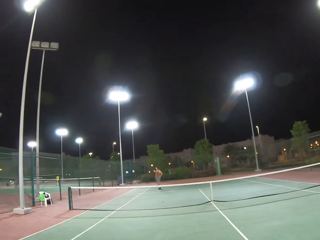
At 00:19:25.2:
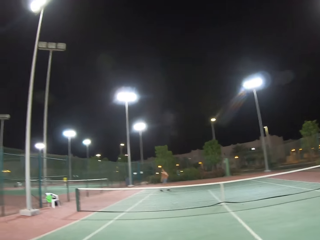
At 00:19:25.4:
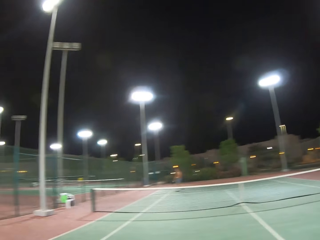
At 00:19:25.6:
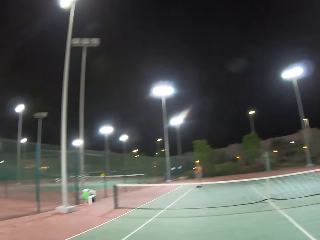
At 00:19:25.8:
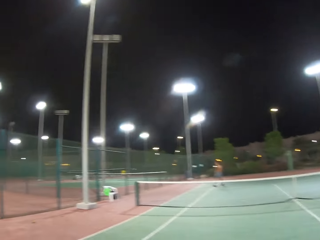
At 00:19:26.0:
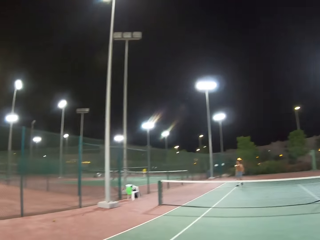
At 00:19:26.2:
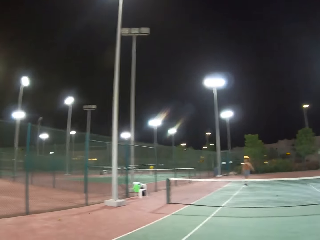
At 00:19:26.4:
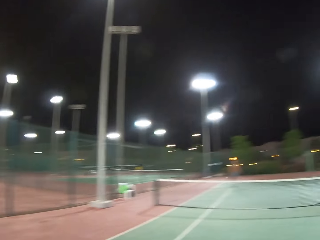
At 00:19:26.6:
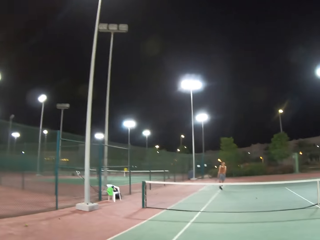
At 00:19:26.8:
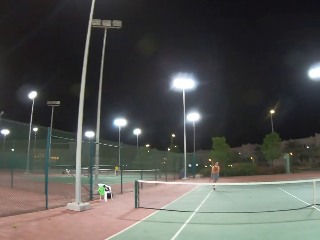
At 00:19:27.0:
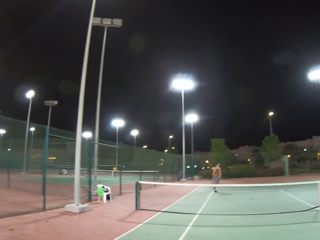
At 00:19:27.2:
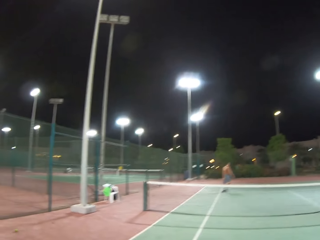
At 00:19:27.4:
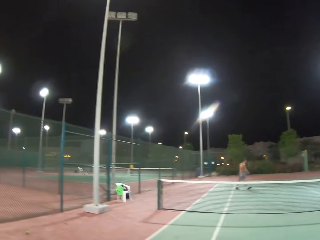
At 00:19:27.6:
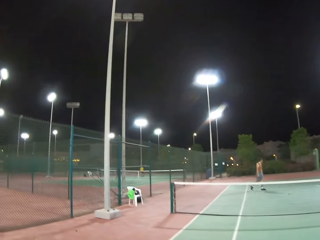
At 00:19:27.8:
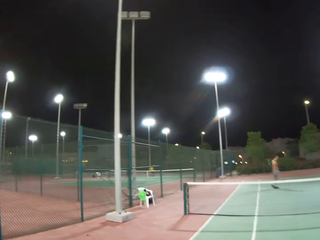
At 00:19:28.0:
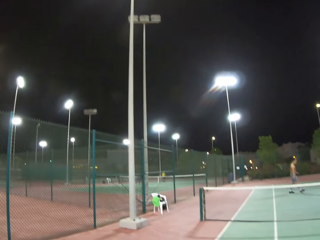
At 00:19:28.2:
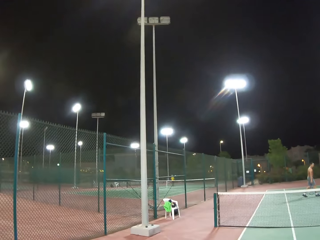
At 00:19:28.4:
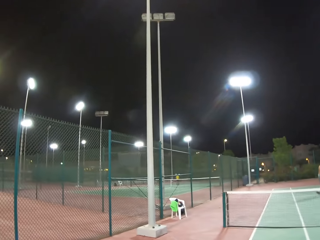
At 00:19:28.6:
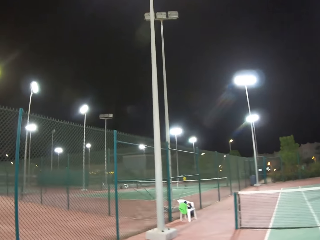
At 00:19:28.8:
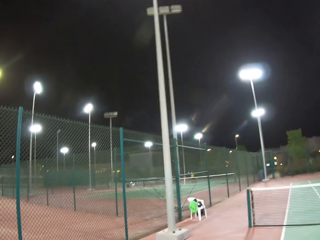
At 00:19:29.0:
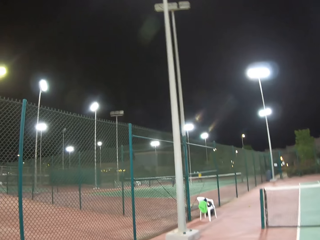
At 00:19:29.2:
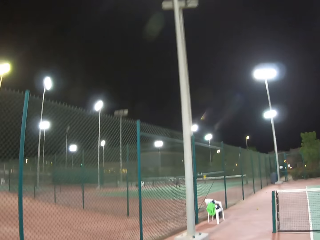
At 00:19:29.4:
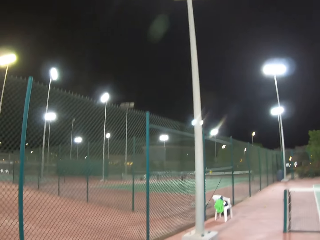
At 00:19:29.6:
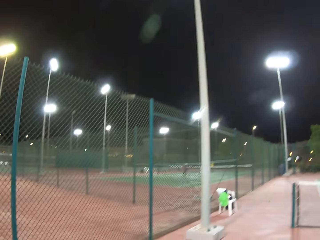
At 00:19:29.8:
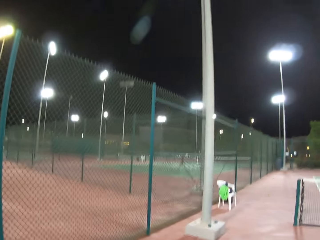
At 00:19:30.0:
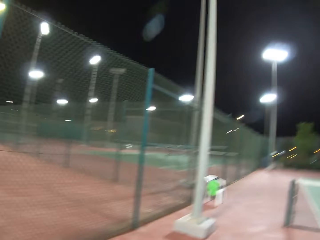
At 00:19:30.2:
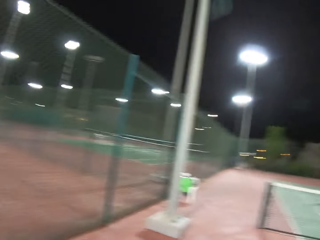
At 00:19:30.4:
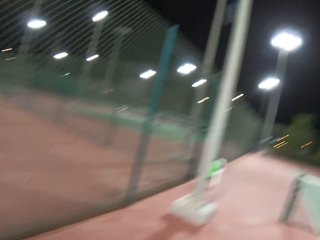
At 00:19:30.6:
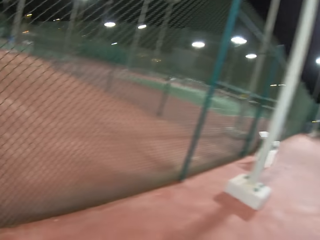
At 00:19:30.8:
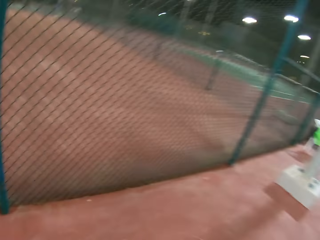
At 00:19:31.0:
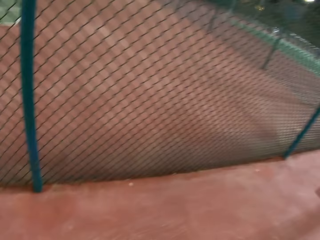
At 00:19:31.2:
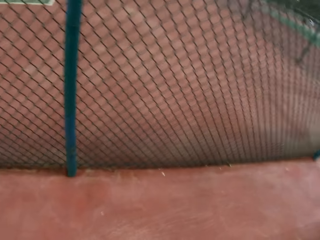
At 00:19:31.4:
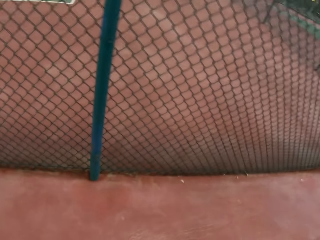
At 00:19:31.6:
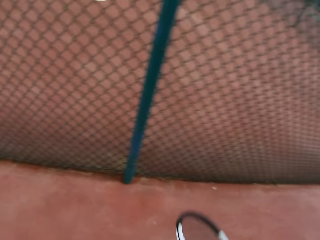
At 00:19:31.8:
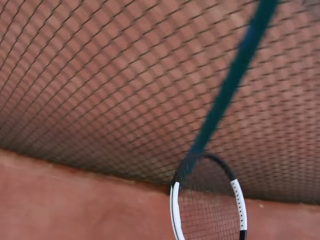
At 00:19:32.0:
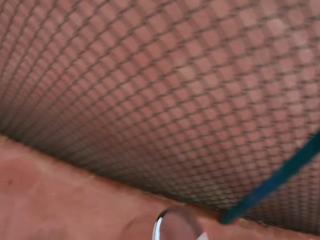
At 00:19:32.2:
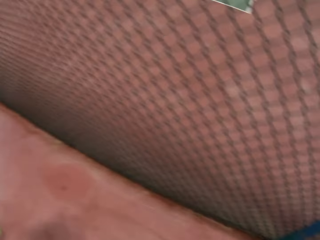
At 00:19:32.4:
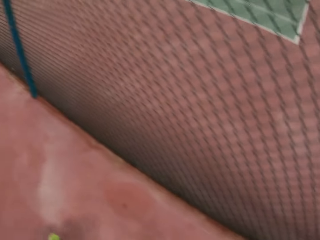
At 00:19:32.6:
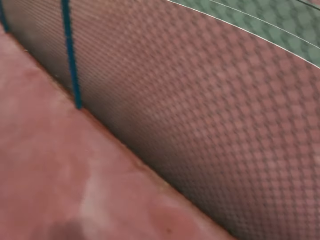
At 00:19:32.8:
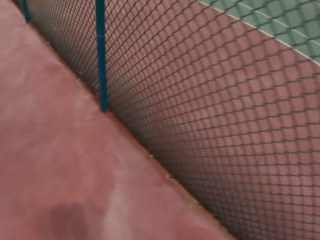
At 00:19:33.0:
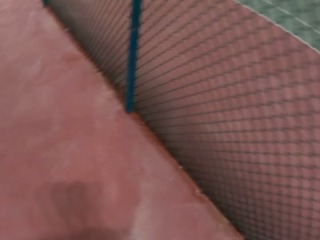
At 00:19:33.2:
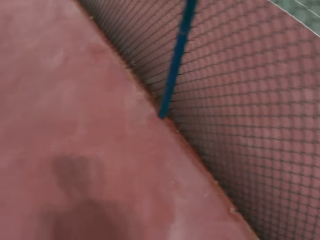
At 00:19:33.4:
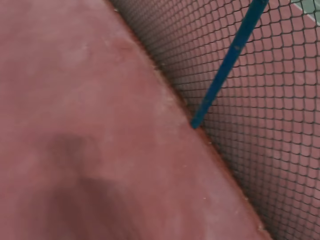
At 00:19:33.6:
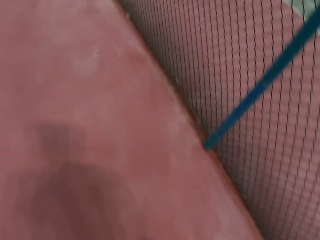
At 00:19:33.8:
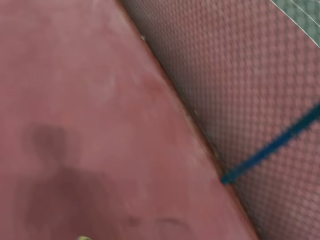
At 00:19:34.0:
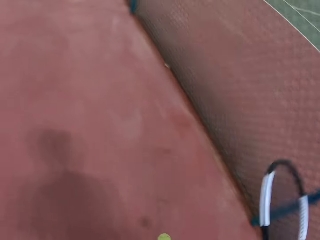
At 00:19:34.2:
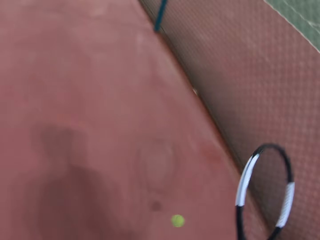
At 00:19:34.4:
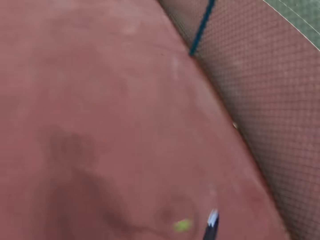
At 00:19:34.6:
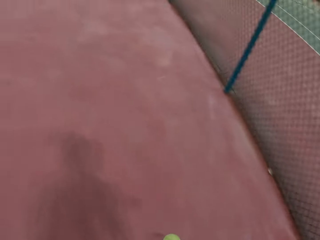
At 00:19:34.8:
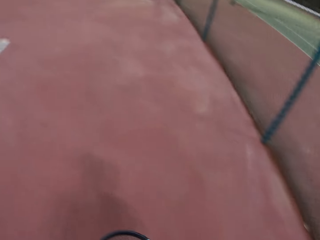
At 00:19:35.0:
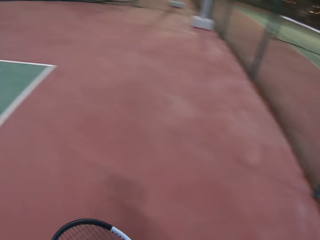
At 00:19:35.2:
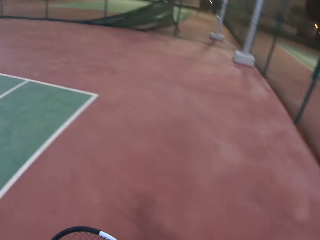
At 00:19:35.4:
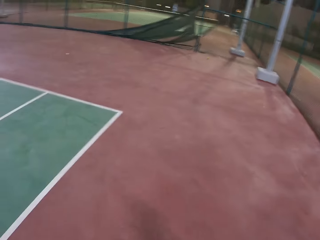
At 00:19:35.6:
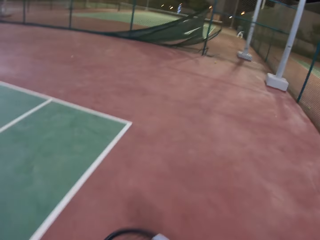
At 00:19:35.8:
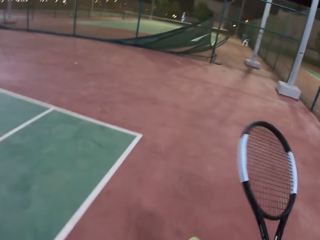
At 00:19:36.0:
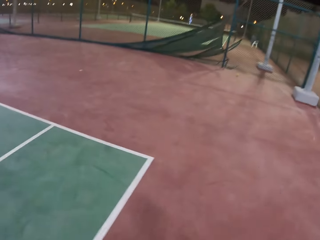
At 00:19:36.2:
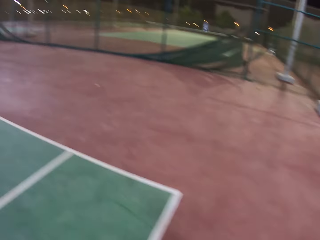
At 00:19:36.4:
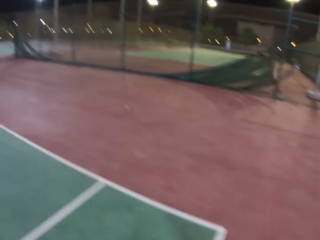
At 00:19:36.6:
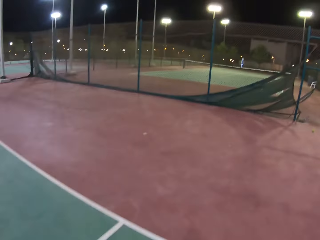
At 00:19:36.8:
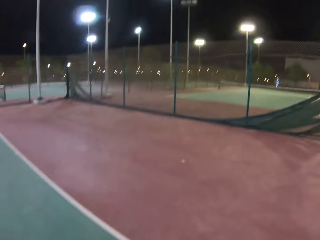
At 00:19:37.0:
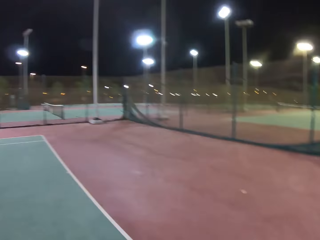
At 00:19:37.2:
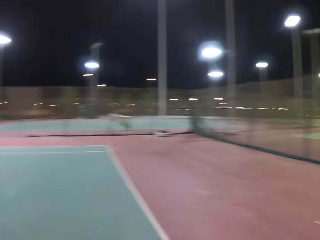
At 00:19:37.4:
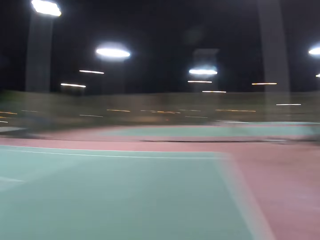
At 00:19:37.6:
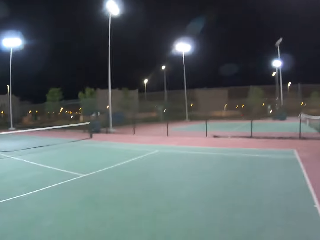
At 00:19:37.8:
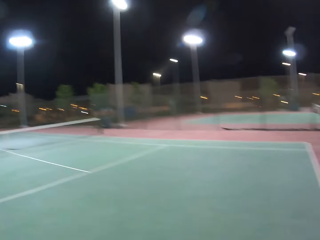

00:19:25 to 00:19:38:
The camera wearer walks around the tennis court. A man walks around the tennis court. The camera wearer walks around the tennis court. They pick up the badminton from the ground. They dribble the tennis ball. They walk around the field.

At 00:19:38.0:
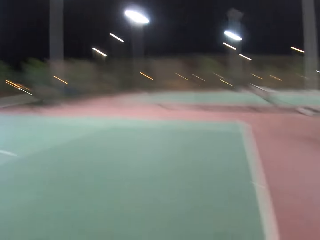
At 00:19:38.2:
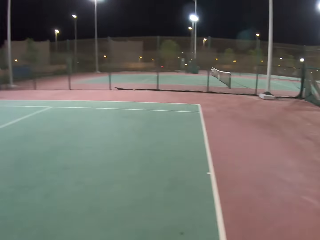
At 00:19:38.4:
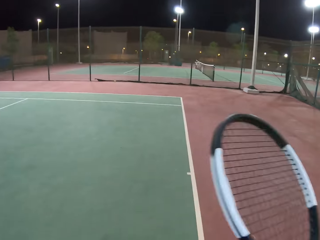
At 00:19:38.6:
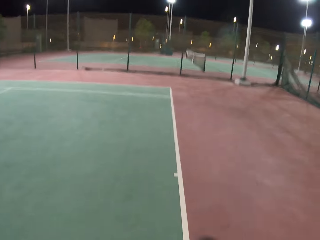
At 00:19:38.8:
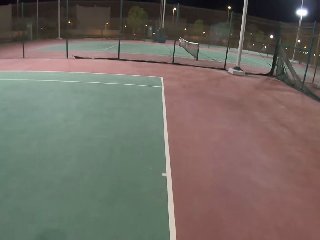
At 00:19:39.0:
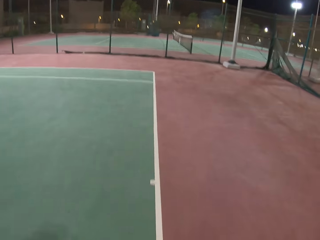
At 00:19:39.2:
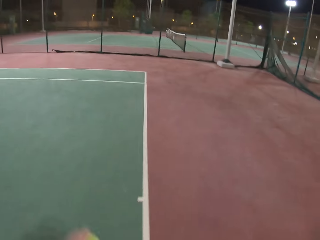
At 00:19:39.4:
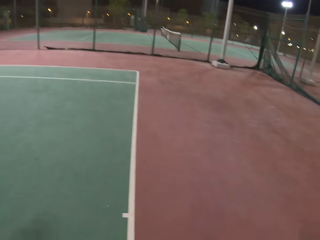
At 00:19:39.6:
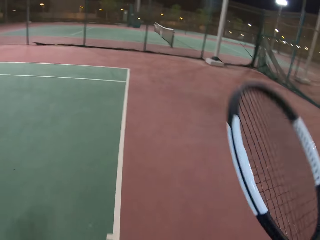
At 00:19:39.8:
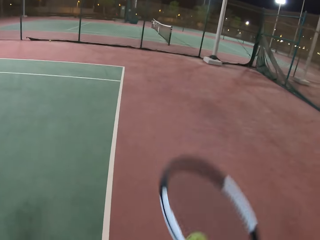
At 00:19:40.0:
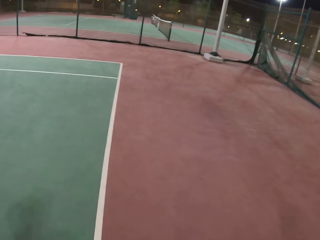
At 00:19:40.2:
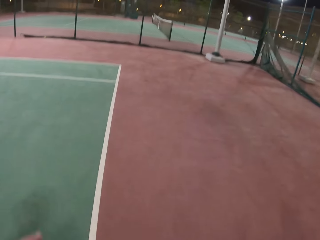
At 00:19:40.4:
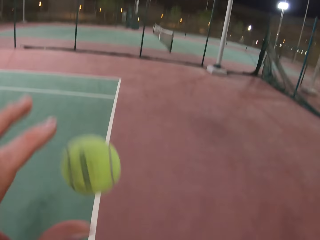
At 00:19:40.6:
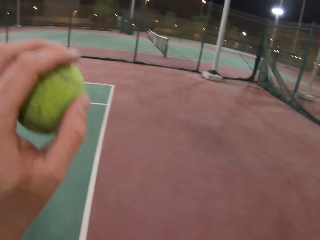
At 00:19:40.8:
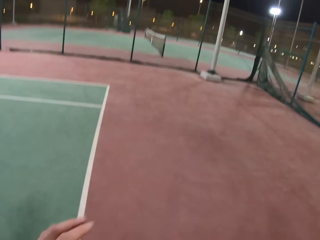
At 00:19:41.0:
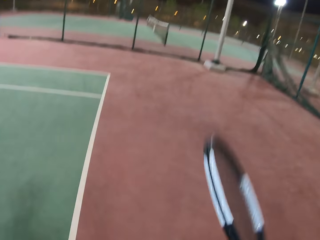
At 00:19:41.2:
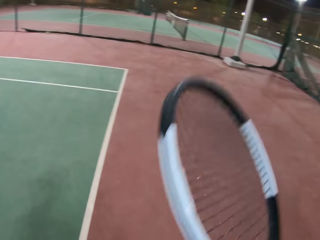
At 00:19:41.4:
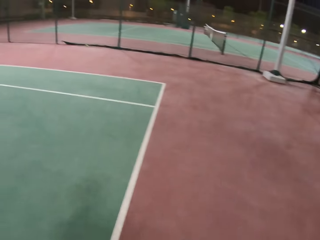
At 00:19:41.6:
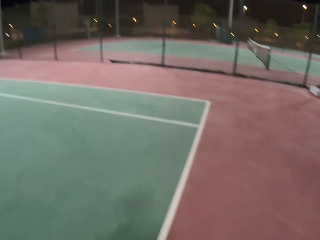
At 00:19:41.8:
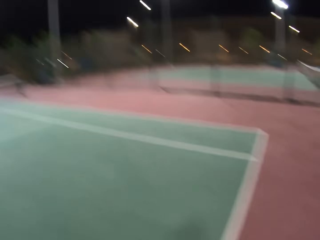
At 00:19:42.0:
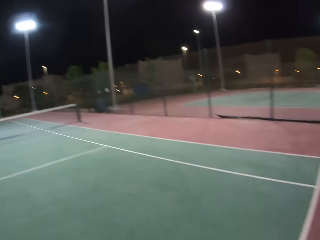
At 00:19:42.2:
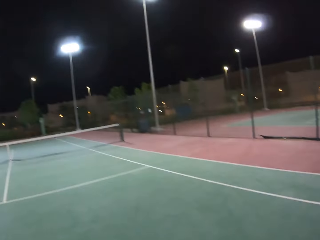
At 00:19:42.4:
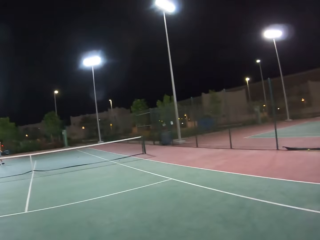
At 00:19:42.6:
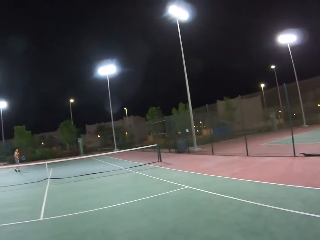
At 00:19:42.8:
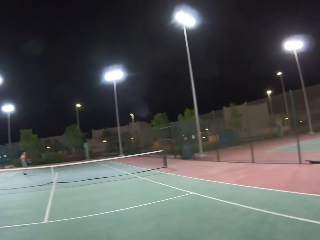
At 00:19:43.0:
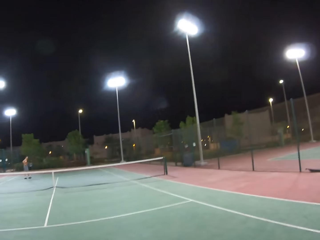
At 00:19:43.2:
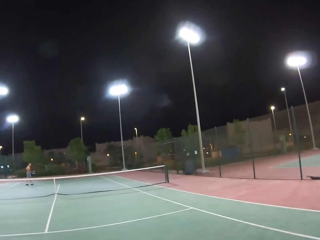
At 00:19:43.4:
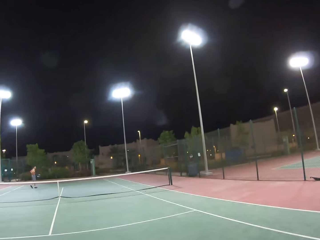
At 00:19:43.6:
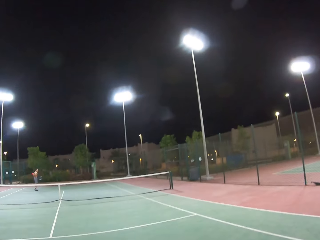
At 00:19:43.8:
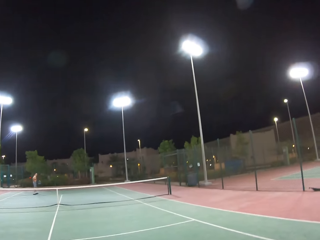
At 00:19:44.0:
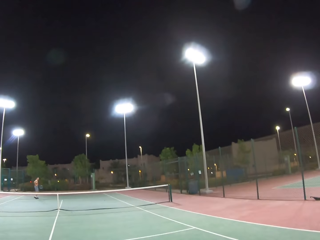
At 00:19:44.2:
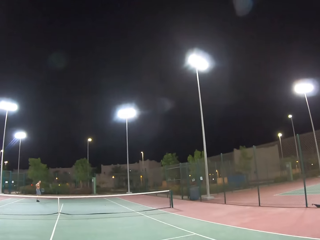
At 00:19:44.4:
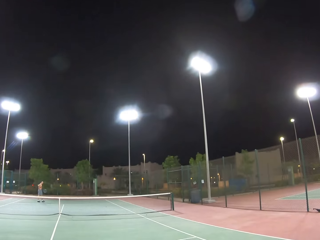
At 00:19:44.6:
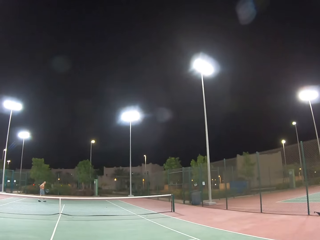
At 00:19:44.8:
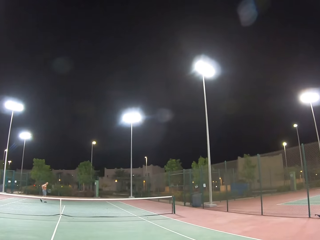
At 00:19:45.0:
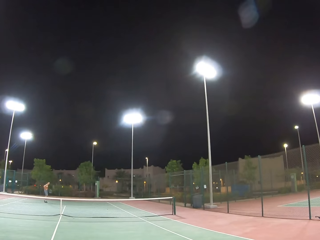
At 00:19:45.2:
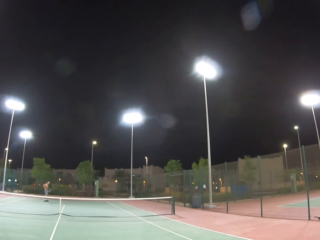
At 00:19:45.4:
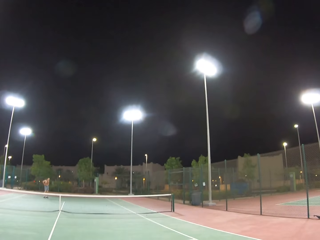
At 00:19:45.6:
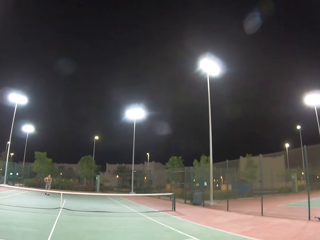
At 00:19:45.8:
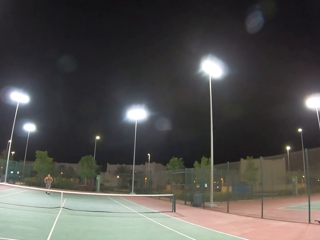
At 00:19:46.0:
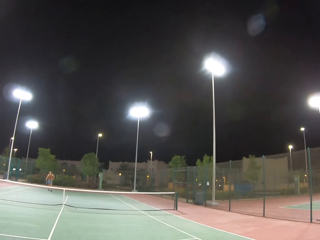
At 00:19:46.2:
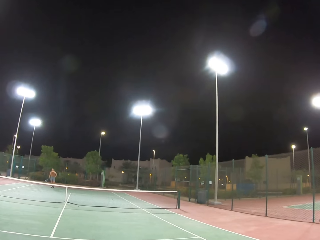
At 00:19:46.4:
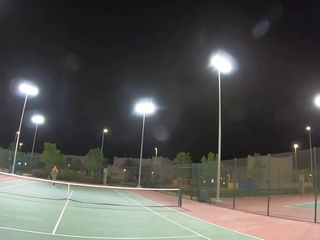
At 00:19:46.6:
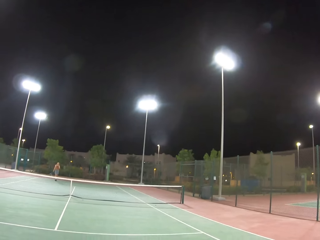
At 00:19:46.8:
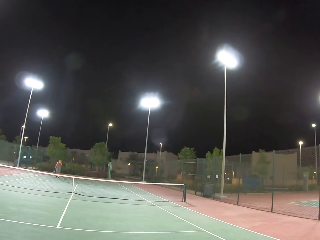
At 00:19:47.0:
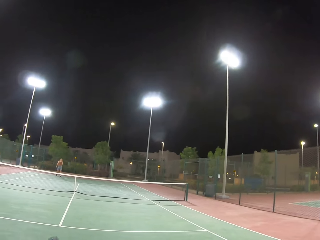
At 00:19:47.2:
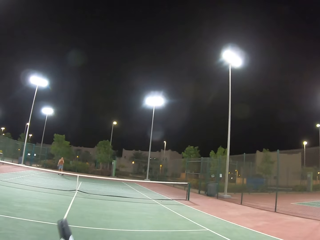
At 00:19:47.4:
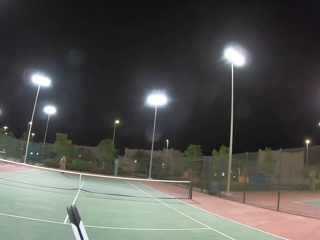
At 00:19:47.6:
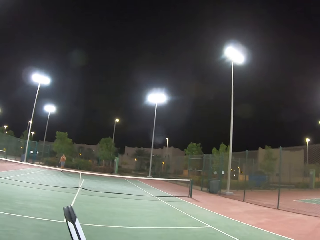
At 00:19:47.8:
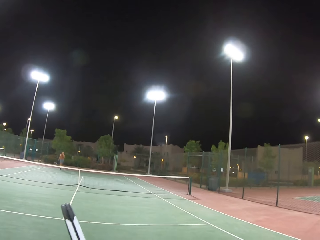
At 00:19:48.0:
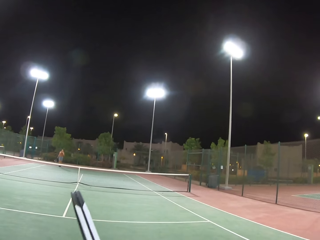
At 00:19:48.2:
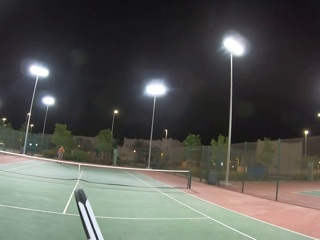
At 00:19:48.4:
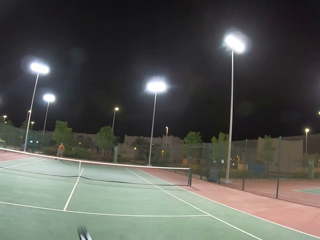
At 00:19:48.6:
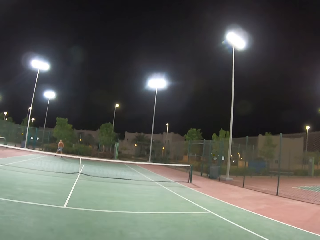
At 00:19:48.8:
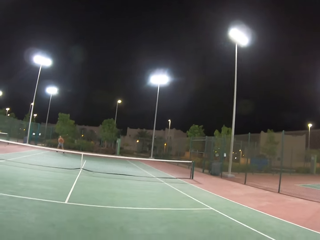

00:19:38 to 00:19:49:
A man walks around the tennis court. The camera wearer stares at the man. They look around the tennis court. The man walks around the tennis court.
